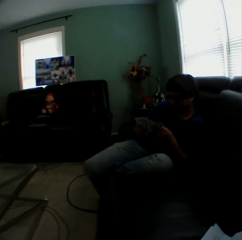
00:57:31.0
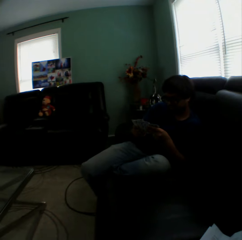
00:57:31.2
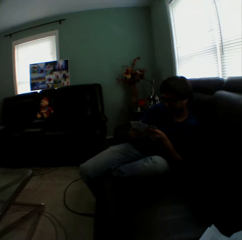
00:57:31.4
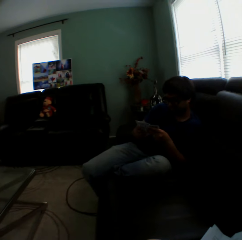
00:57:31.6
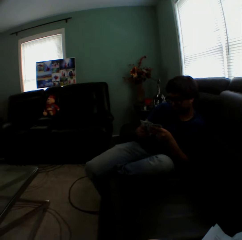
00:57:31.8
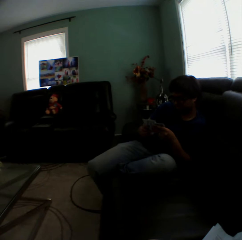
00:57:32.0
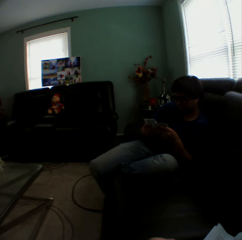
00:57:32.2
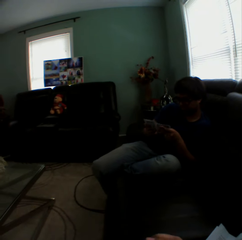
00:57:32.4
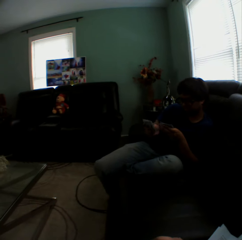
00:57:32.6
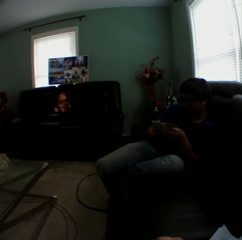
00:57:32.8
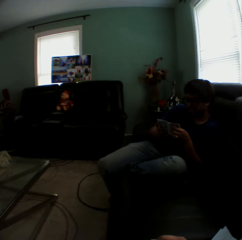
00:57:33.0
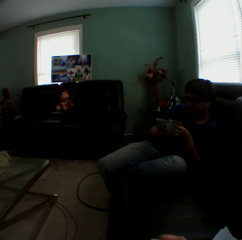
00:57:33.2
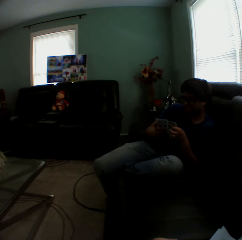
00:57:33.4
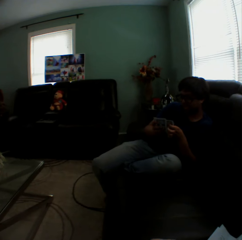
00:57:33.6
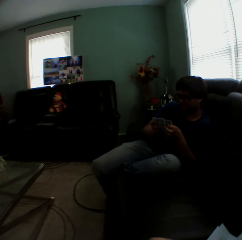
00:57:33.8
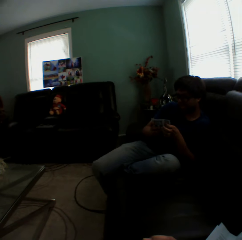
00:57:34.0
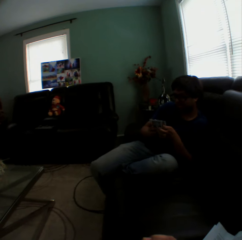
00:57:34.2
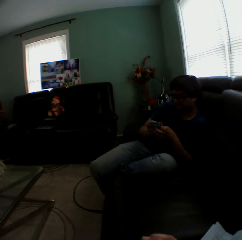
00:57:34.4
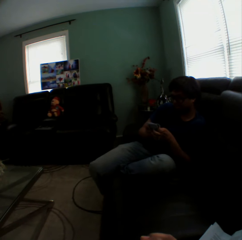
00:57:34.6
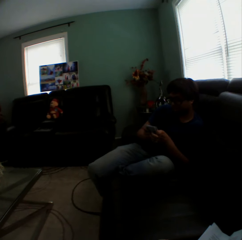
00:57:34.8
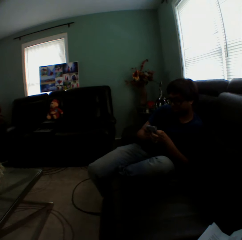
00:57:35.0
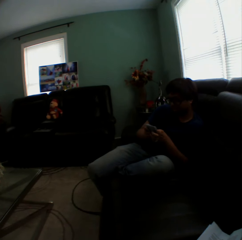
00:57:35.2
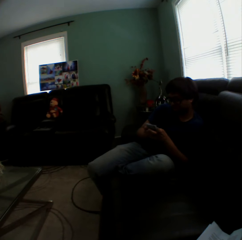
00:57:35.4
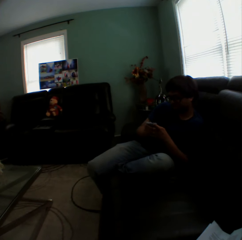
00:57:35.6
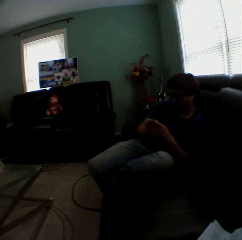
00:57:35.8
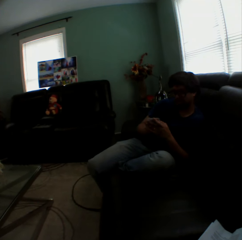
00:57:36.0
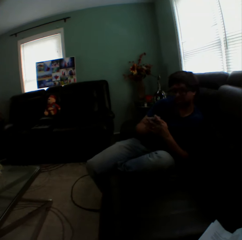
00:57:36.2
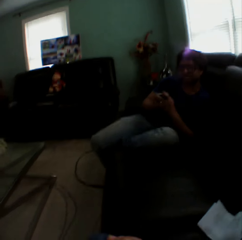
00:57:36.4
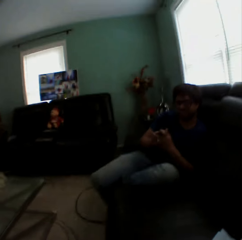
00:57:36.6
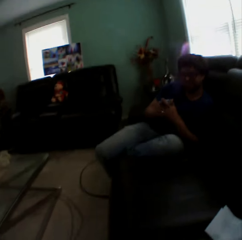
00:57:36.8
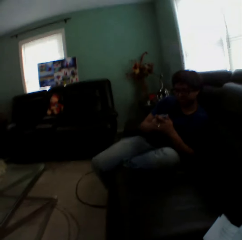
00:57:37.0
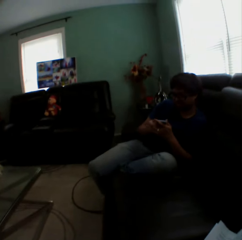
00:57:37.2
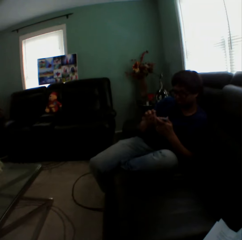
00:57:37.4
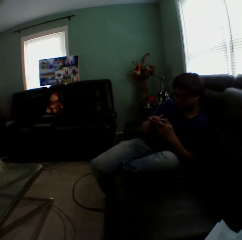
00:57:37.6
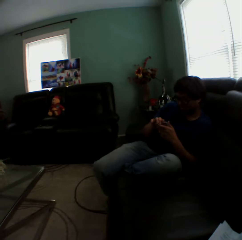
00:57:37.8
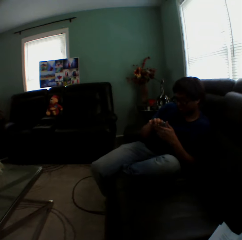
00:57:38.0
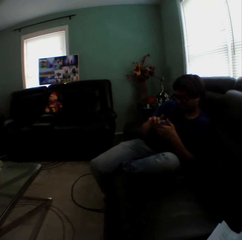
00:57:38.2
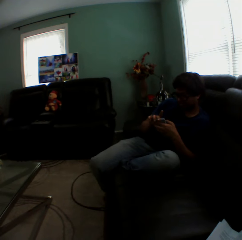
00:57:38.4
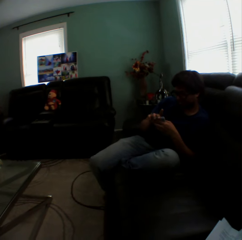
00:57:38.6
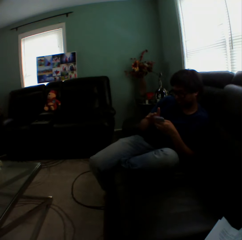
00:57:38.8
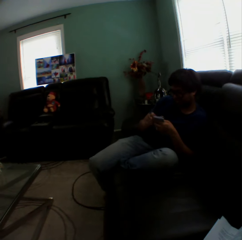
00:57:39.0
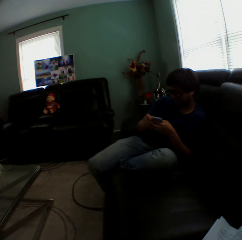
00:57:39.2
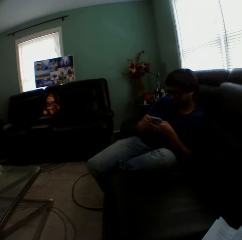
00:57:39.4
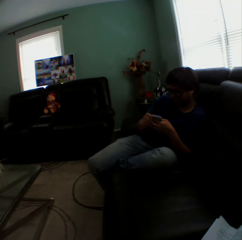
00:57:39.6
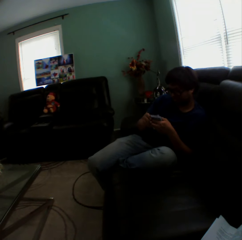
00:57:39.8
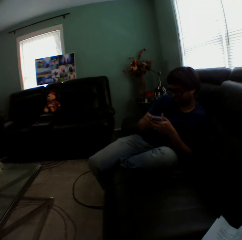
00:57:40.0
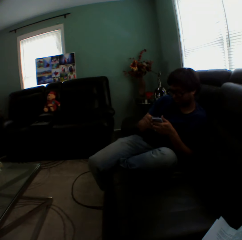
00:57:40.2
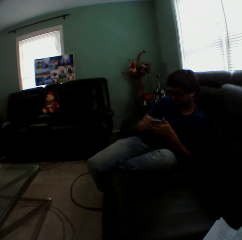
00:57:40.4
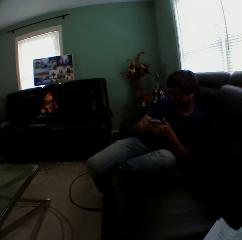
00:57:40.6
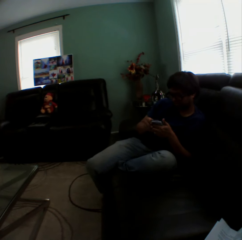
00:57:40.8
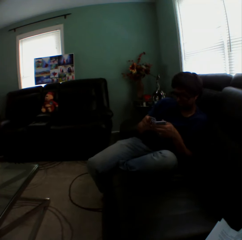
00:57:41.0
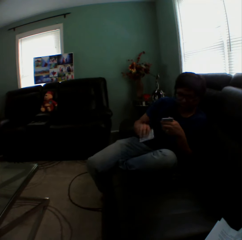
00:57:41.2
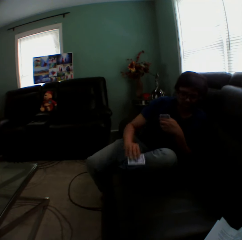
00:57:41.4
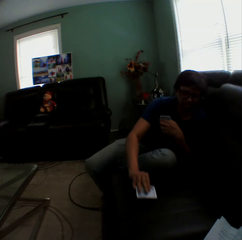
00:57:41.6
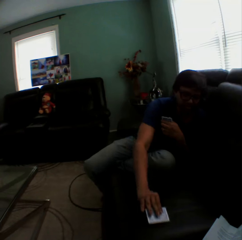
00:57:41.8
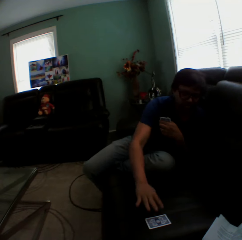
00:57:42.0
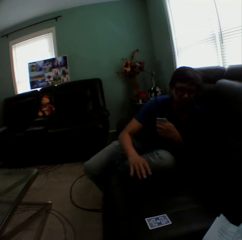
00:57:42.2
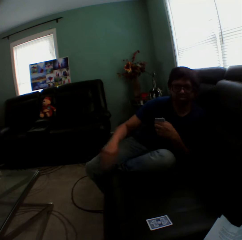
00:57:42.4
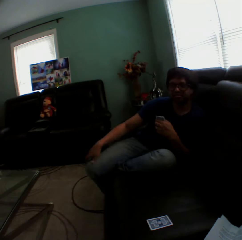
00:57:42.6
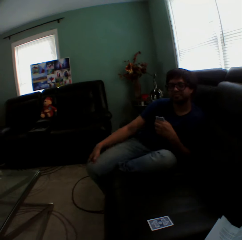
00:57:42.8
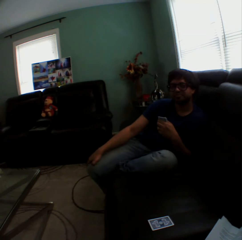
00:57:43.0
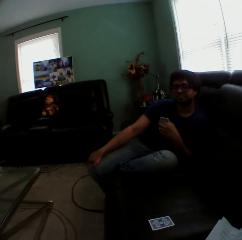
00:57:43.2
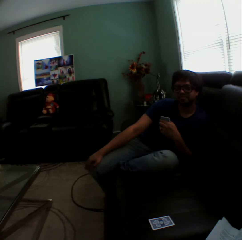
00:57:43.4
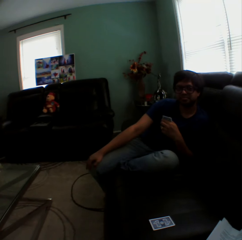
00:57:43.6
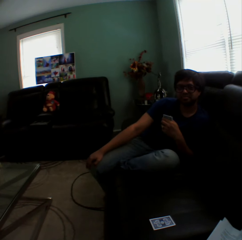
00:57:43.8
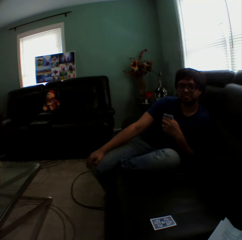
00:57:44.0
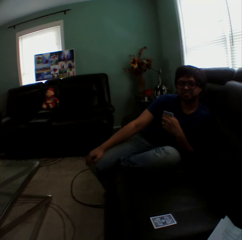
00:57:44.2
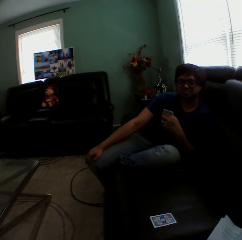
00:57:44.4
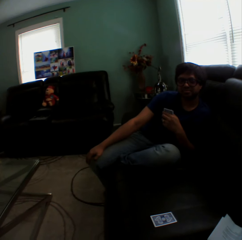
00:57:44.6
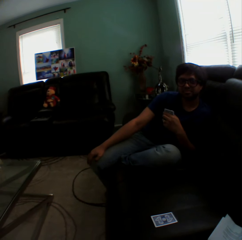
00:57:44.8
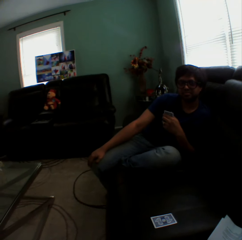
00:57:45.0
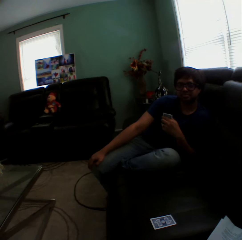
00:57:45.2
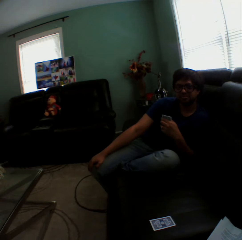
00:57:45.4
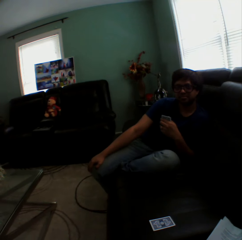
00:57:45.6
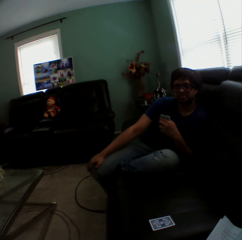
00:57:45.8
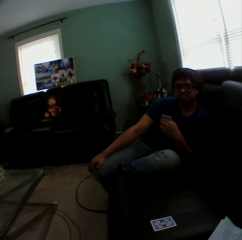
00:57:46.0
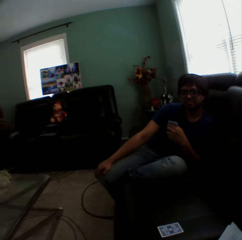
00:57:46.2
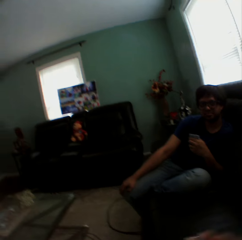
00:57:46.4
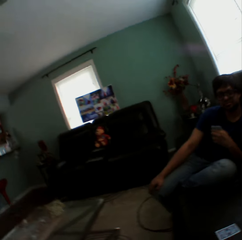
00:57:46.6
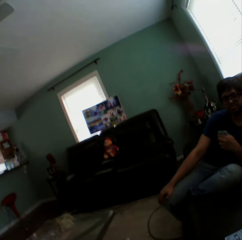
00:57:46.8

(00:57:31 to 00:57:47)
A man puts a card on the couch. The camera wearer plays a card game with the man.

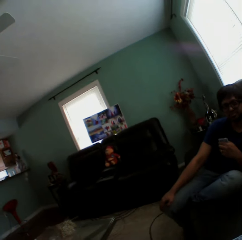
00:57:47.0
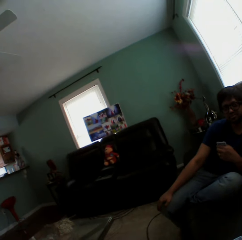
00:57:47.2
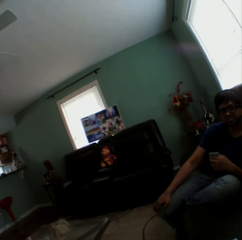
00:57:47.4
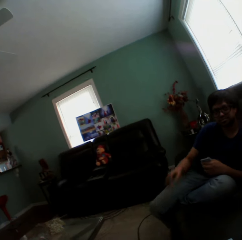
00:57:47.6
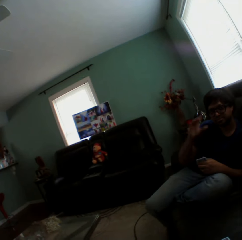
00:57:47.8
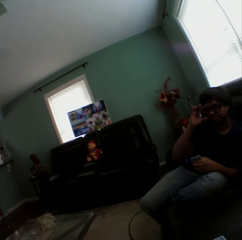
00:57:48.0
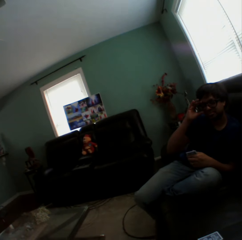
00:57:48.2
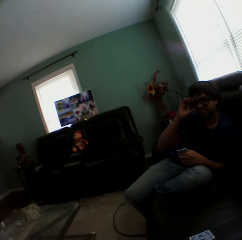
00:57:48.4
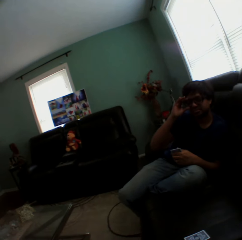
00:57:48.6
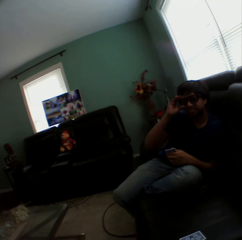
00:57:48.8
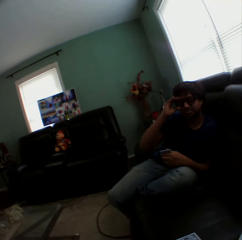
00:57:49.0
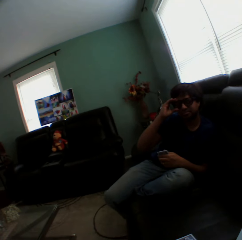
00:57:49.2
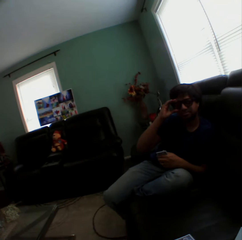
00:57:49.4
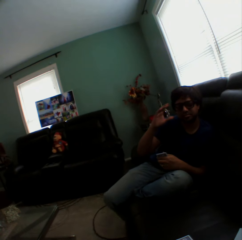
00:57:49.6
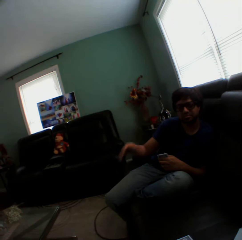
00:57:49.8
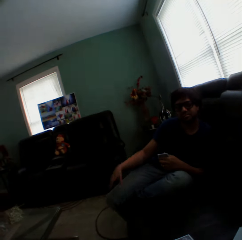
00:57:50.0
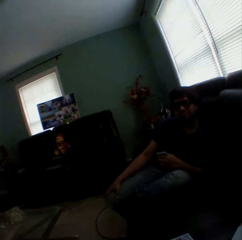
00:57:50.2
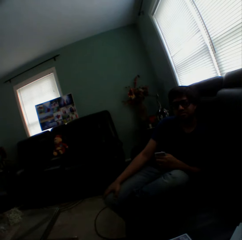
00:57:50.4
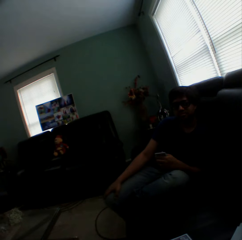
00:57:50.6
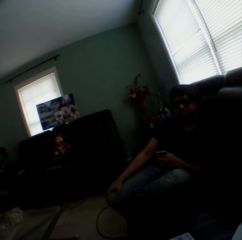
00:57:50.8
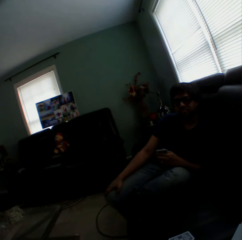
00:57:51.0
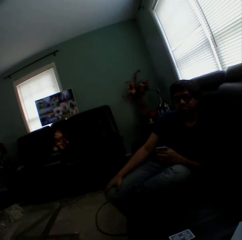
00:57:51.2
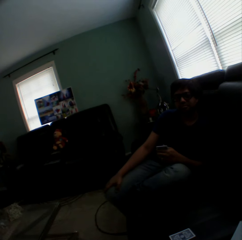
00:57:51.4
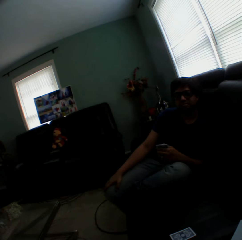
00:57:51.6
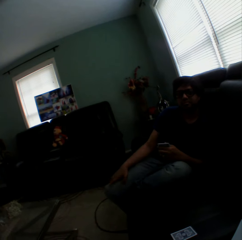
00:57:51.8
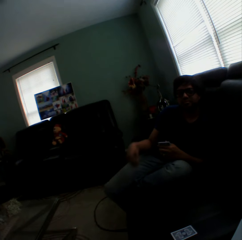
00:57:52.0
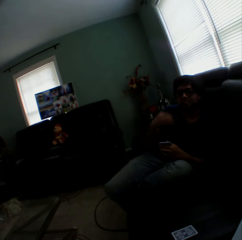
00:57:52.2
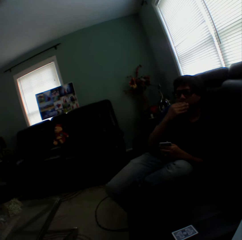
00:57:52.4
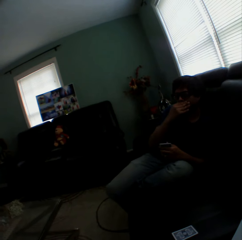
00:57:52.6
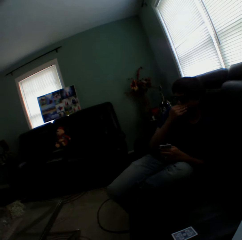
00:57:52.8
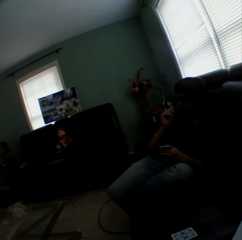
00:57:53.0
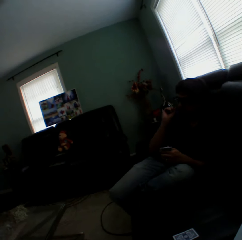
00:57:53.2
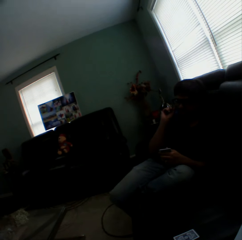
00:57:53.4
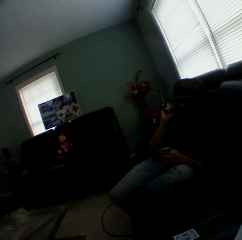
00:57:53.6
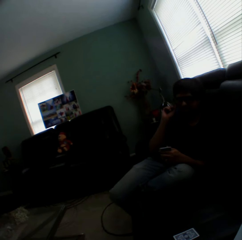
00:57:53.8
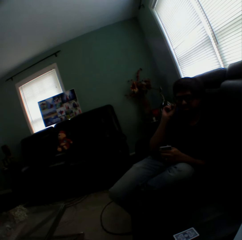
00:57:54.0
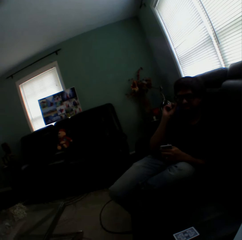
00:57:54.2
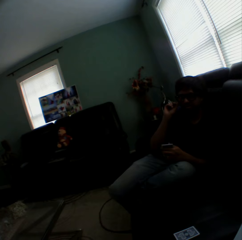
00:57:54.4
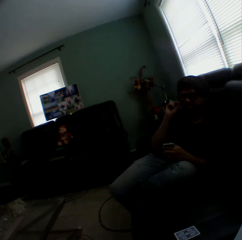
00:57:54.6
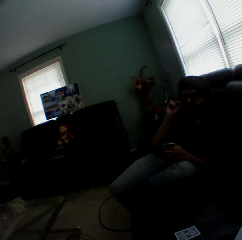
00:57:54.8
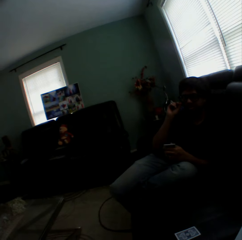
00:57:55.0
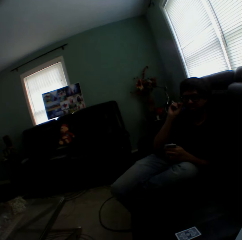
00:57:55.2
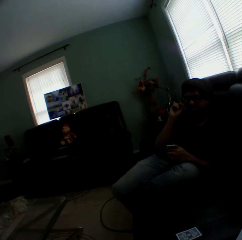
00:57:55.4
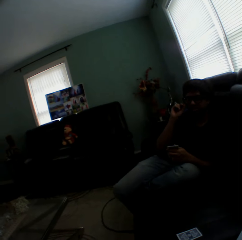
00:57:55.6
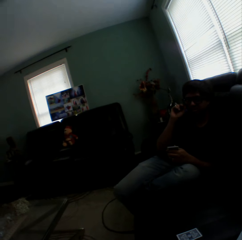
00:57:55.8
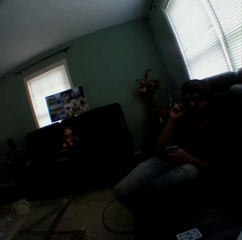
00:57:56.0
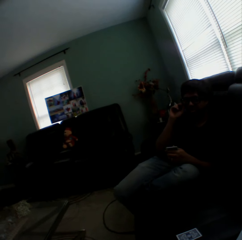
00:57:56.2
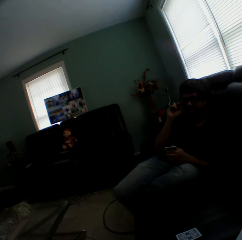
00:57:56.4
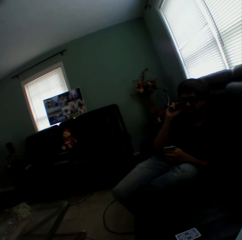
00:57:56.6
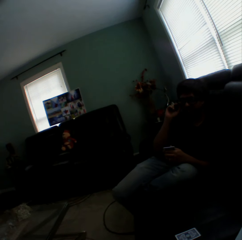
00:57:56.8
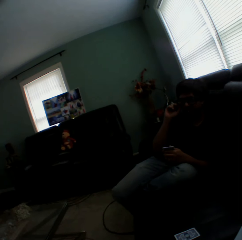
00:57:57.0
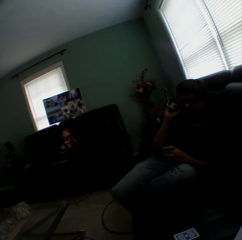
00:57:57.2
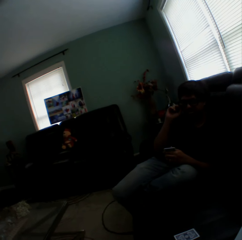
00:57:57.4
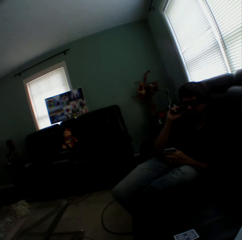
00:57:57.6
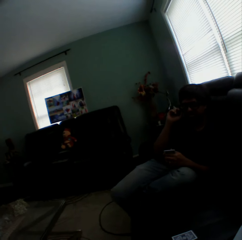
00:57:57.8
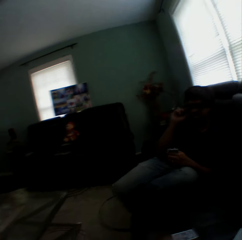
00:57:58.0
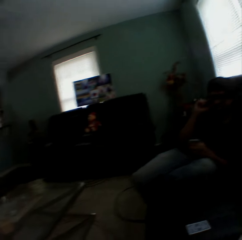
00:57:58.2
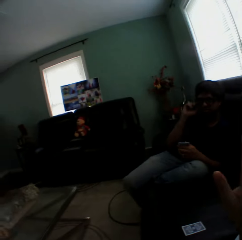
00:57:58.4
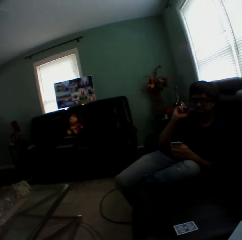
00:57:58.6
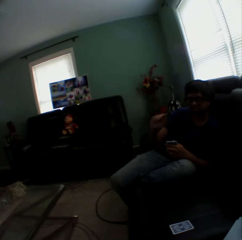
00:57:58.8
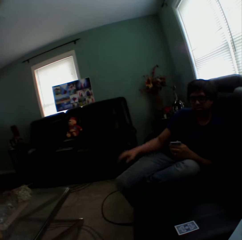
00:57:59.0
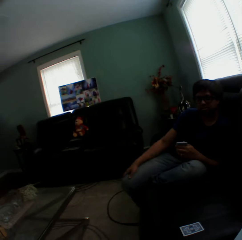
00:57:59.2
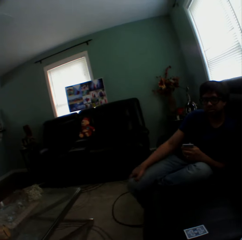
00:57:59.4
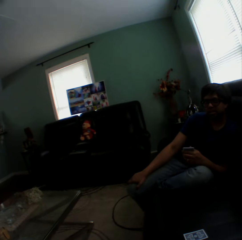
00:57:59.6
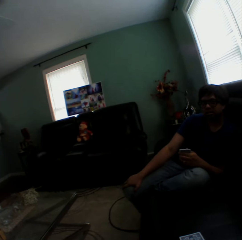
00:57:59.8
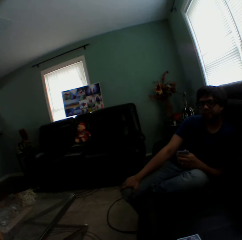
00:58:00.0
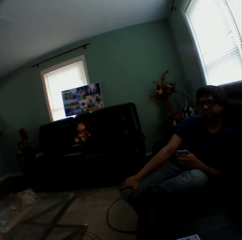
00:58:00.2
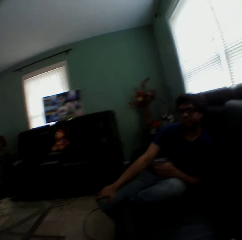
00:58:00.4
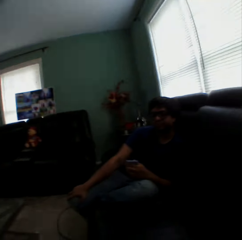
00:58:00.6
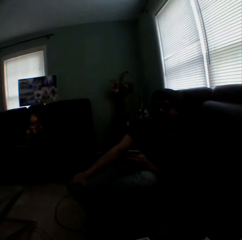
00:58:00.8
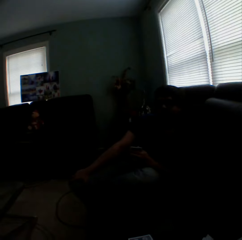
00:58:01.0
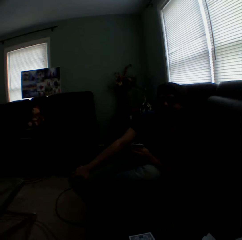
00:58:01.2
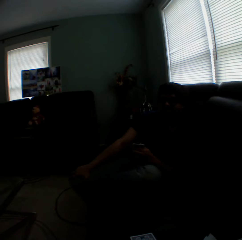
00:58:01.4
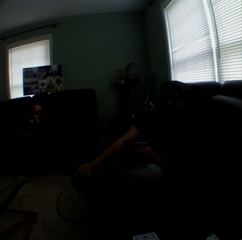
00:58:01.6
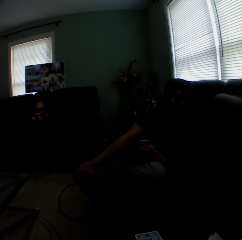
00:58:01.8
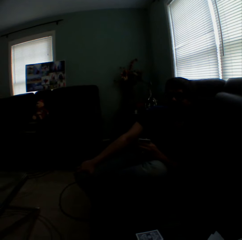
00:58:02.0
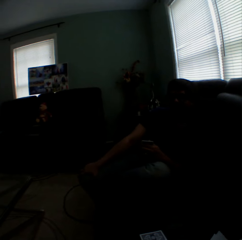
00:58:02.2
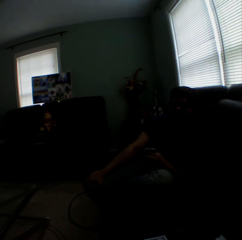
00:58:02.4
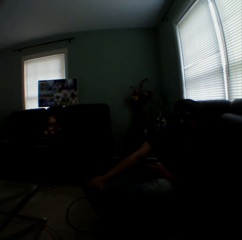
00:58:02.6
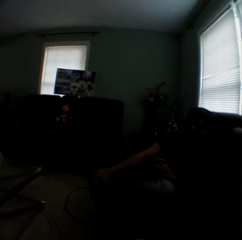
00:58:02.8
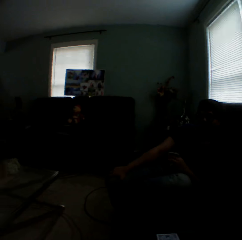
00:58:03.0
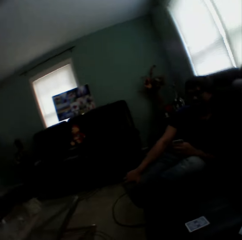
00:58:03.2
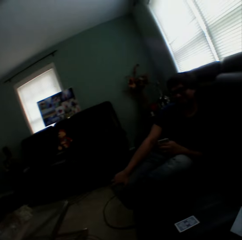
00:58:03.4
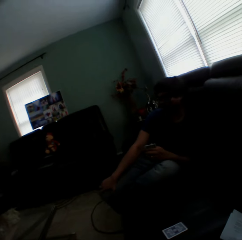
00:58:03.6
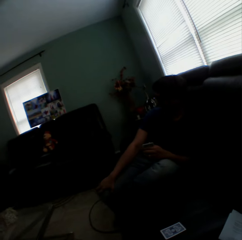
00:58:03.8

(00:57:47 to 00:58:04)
A man lifts his hand. The man puts down his hand. The man lifts his hand. The camera wearer gestures with his hand. The man puts down his hand.
